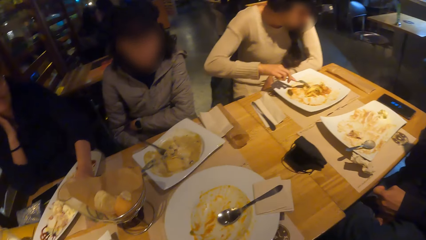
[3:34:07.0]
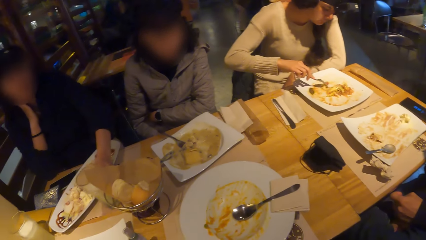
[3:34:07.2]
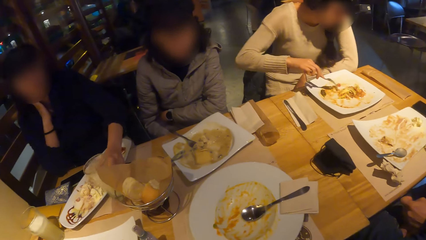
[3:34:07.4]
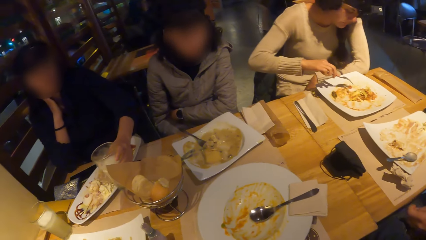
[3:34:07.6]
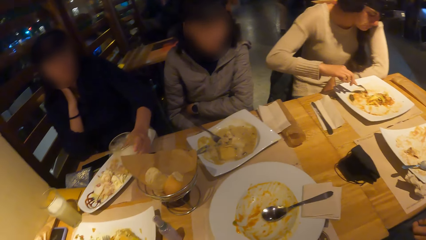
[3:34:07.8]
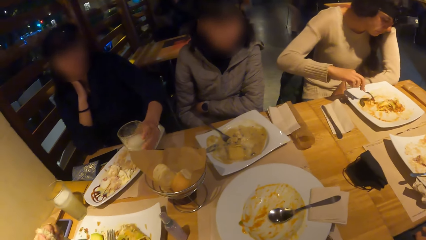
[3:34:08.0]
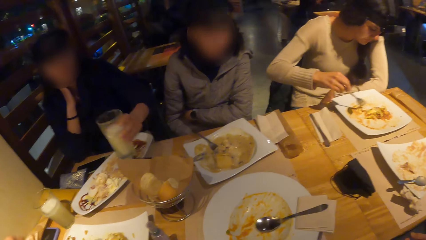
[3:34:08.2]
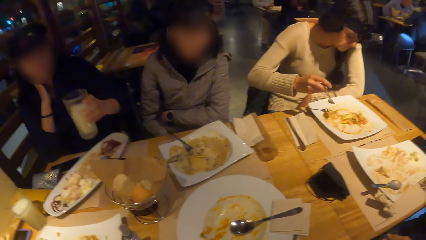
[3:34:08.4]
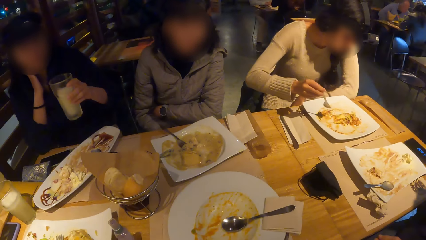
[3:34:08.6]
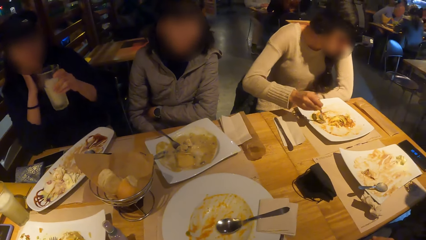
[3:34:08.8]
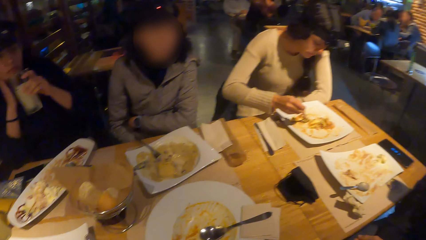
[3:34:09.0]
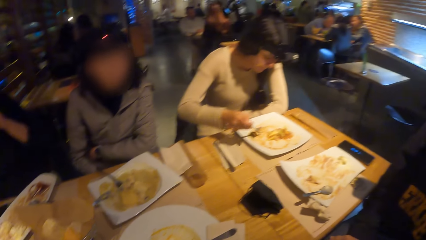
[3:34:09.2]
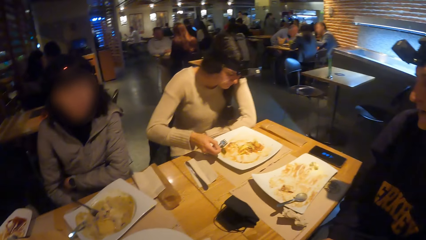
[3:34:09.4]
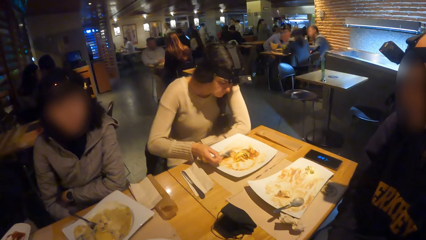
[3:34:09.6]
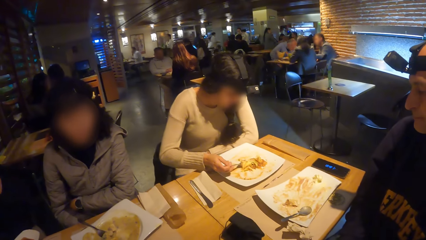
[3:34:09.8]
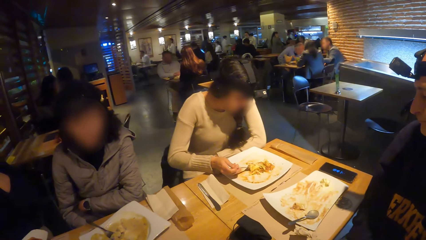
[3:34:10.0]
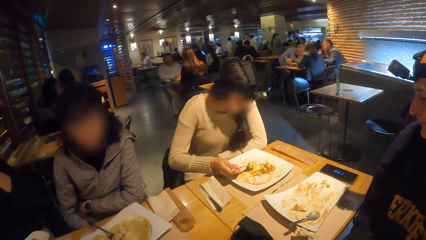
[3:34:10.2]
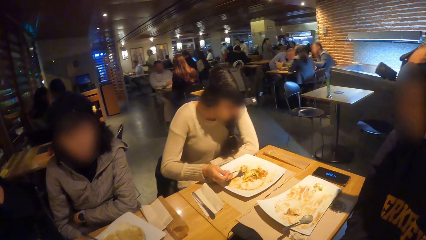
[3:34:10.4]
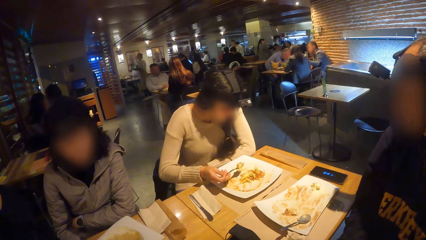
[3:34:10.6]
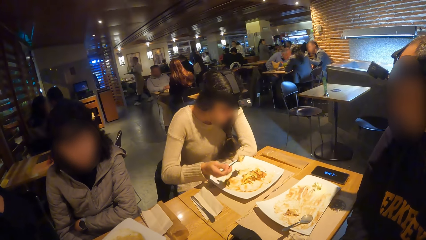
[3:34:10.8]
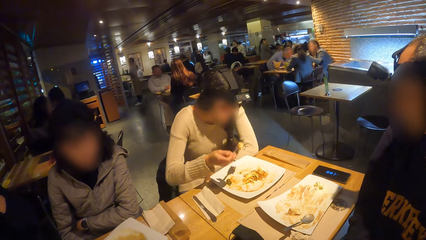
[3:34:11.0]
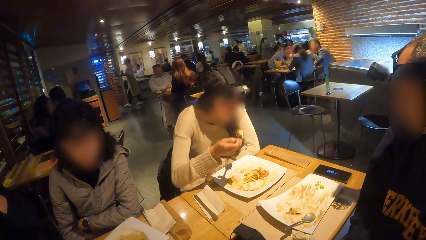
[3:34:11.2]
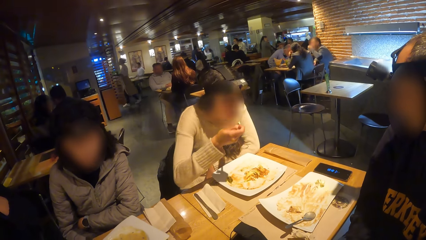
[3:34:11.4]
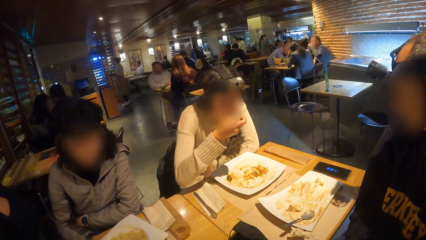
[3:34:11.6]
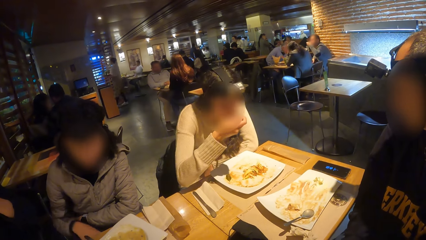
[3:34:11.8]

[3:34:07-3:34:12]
The camera wearer drops the bowl of bread on the table with his right hand.

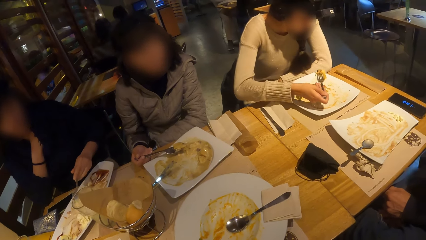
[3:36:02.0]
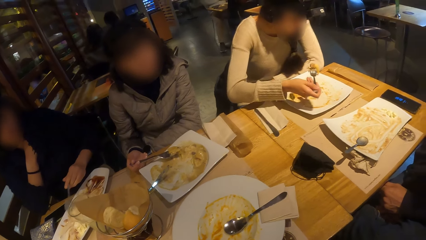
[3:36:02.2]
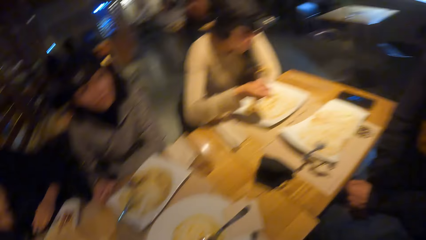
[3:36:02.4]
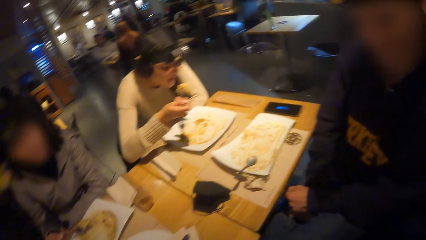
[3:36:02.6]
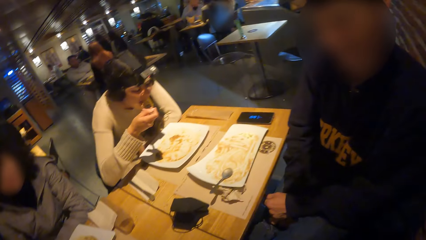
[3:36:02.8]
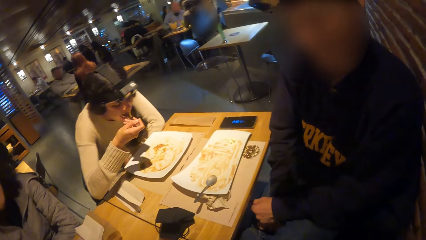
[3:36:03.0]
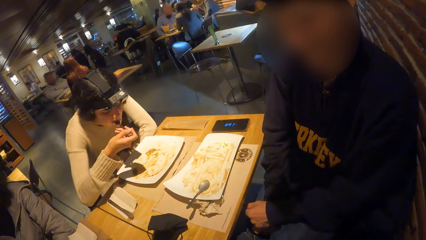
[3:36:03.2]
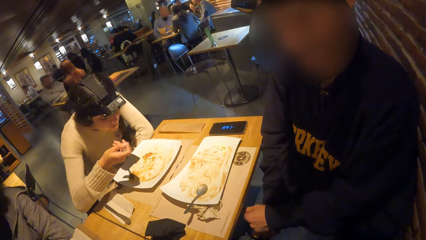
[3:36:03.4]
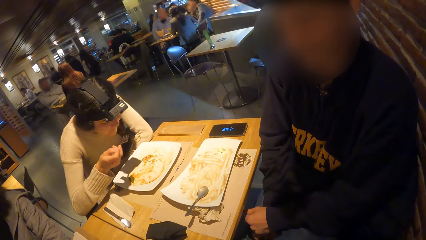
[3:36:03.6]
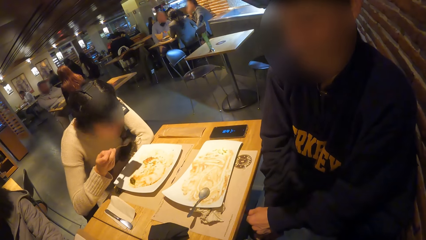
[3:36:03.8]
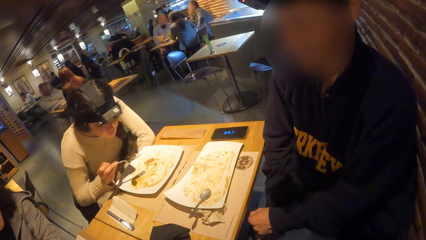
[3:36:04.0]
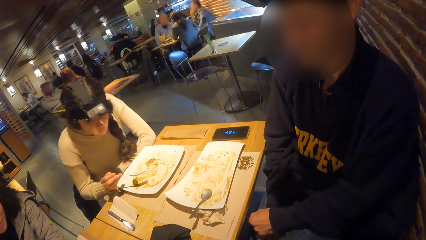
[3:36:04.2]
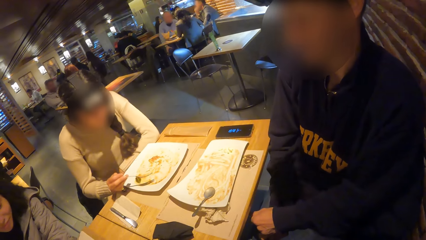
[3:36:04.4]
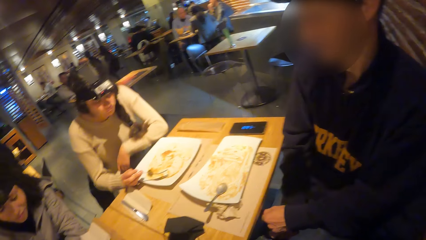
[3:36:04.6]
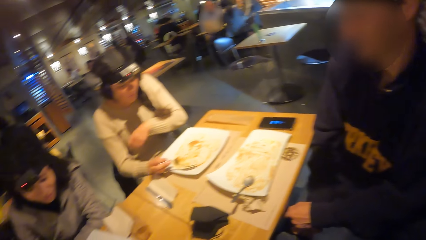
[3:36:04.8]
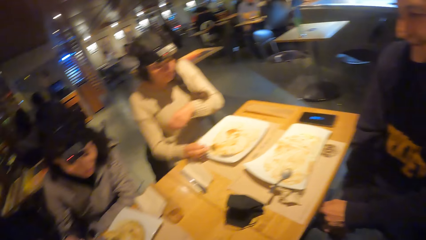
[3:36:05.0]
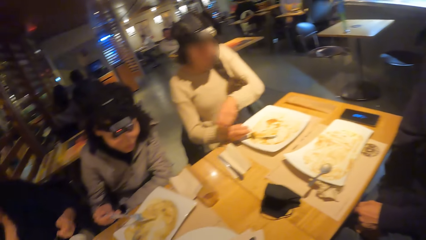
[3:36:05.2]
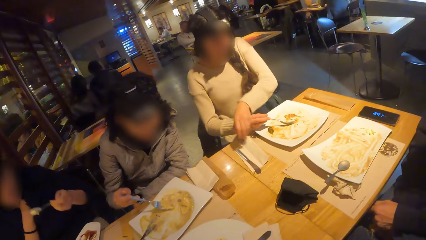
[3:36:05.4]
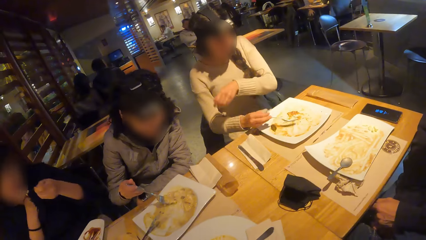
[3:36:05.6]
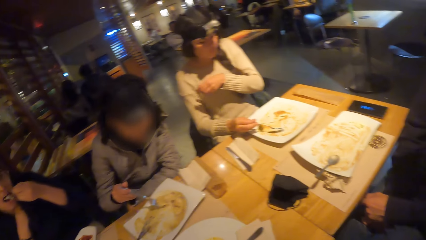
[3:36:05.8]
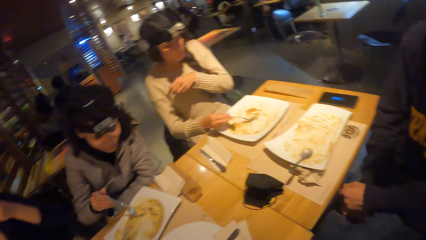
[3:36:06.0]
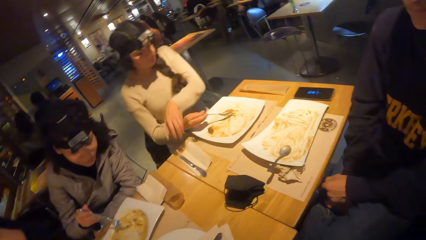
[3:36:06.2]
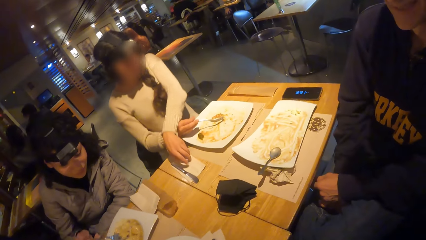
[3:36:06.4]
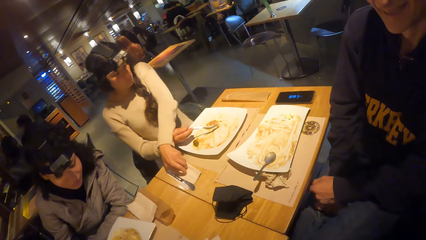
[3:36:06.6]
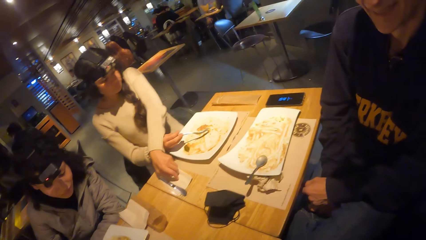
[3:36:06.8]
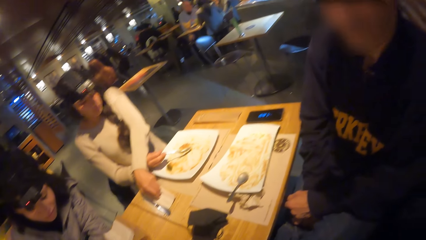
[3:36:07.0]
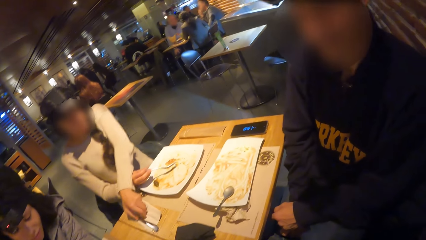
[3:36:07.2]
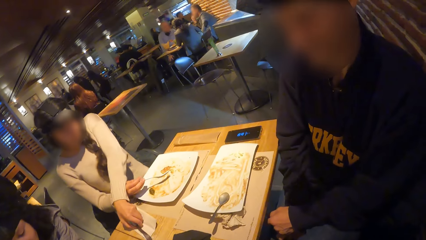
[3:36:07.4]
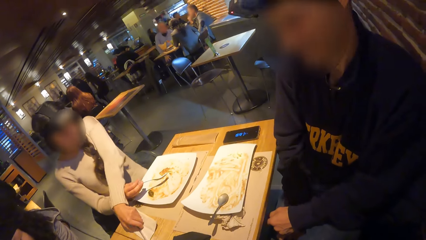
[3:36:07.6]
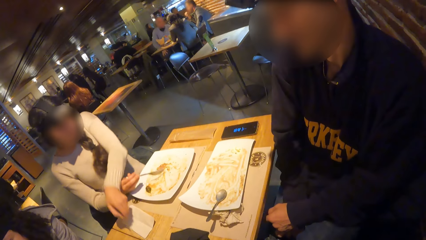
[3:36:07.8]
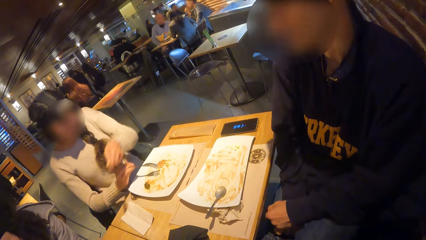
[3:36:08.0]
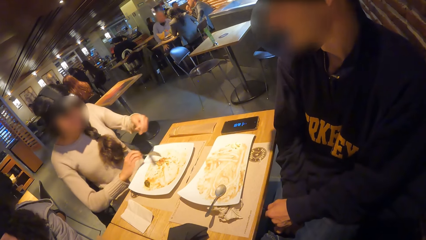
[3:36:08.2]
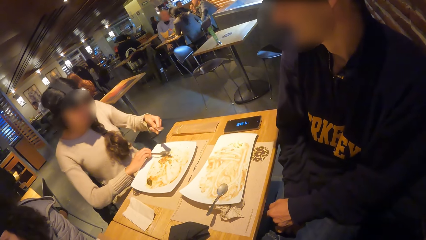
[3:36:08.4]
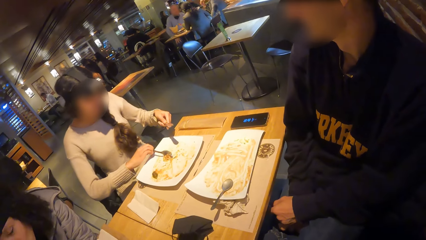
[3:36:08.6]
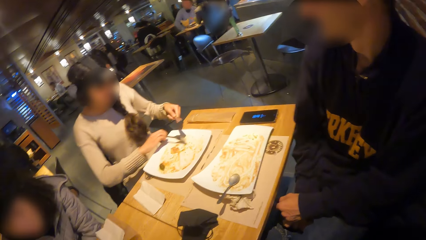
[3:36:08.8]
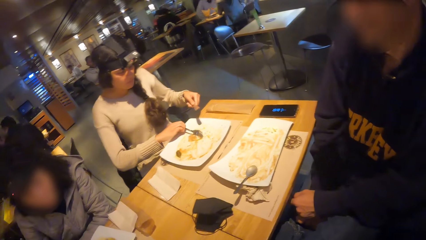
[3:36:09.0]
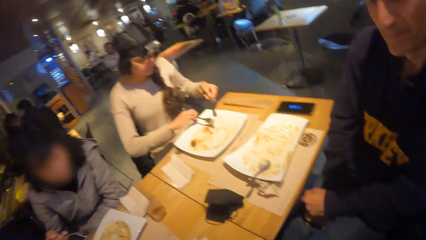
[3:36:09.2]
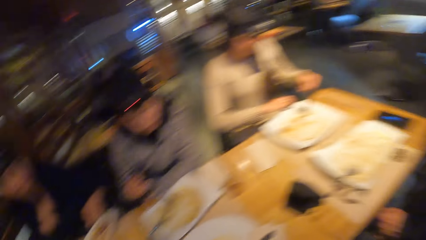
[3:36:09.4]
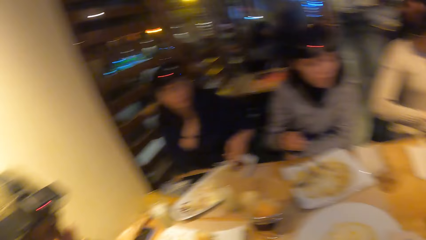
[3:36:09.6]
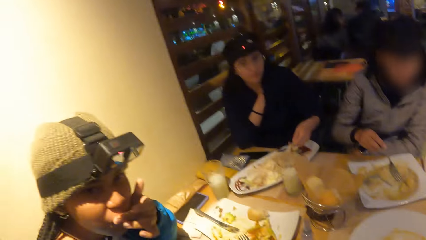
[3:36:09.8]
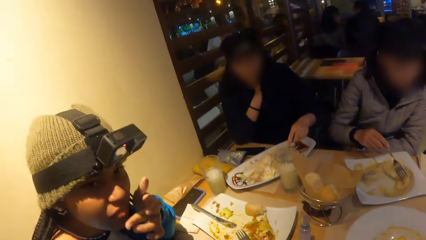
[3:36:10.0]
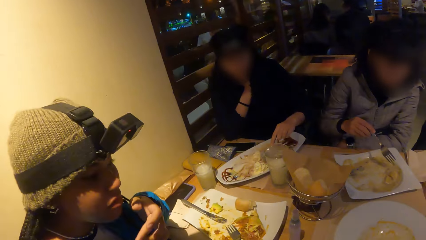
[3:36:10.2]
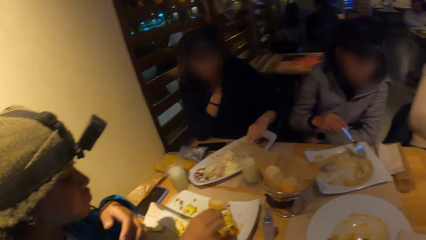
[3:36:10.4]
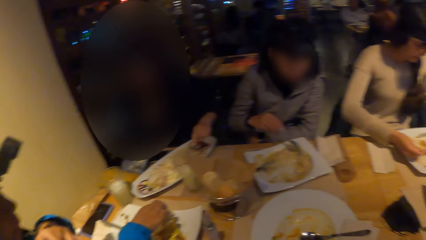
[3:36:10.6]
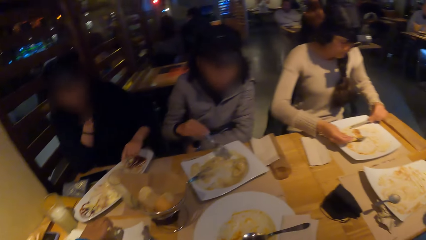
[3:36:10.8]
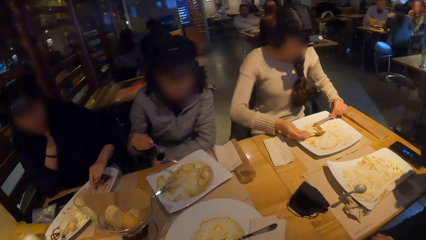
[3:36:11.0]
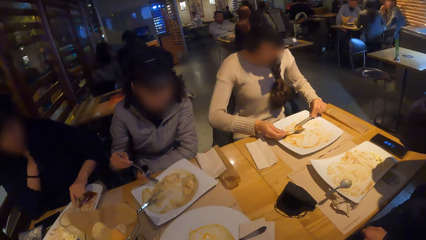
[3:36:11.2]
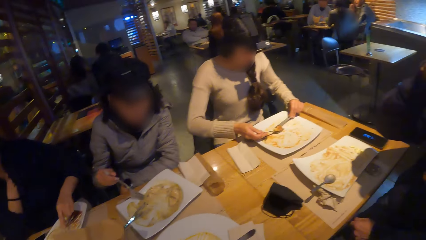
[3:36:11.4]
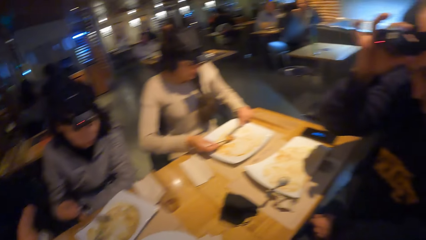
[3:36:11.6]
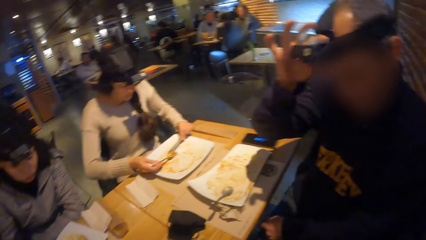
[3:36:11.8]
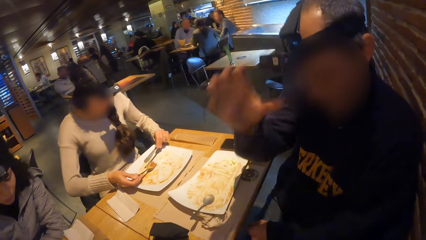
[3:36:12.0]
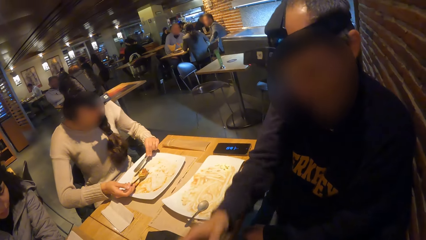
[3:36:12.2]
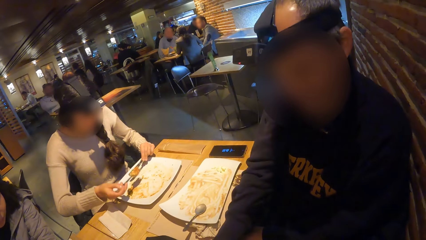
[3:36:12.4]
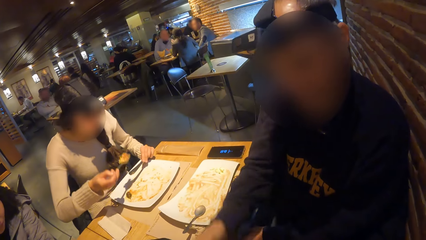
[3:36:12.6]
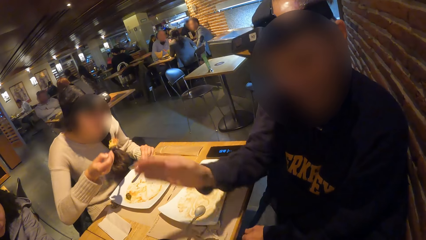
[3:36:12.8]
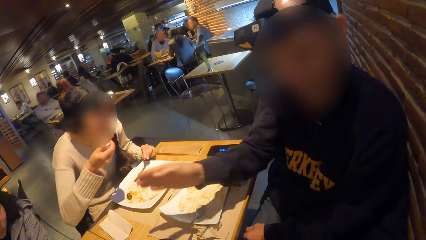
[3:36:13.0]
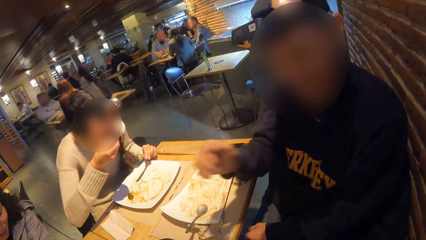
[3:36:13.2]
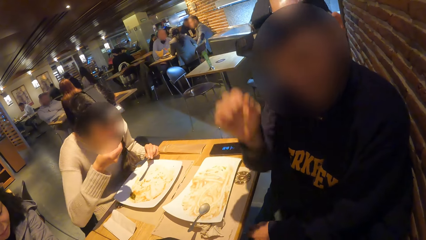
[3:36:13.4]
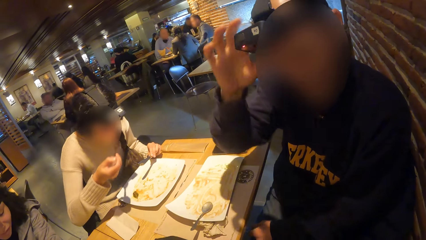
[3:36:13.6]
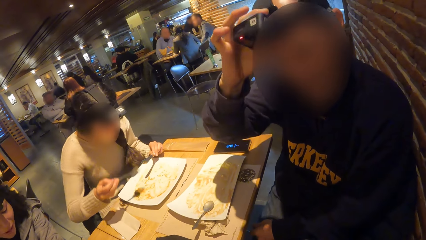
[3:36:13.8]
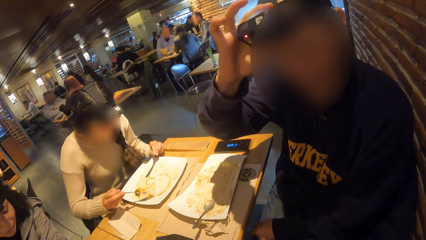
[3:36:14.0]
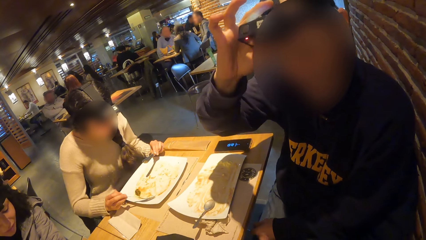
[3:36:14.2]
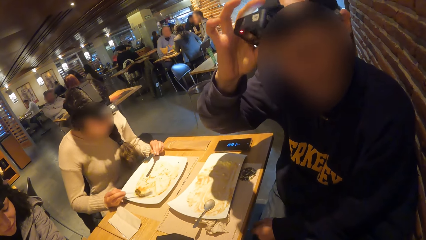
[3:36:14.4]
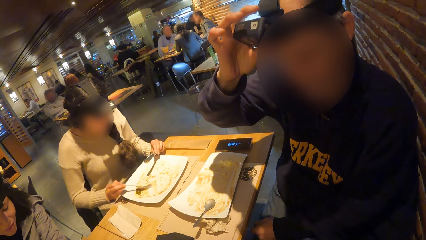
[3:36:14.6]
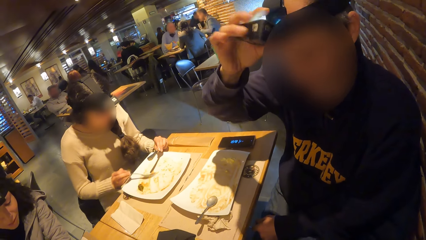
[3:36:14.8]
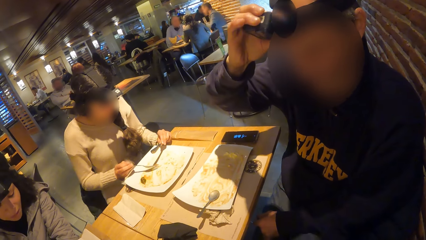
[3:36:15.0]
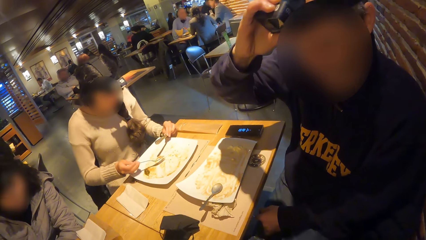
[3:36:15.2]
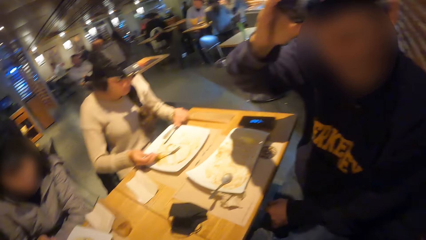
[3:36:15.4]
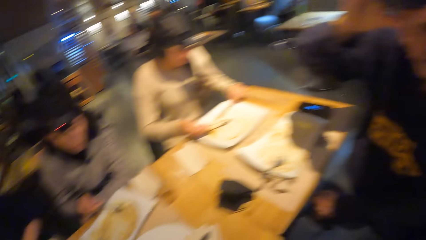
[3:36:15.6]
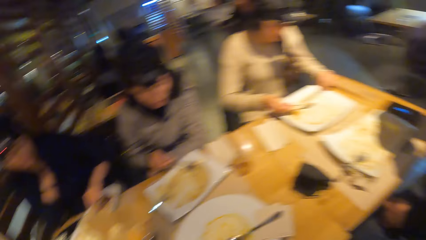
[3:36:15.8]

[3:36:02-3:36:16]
A man interacts with the camera wearer. The camera wearer converses with the man. They look around. They converse with the man. The man adjusts a camera on his head with his right hand.
